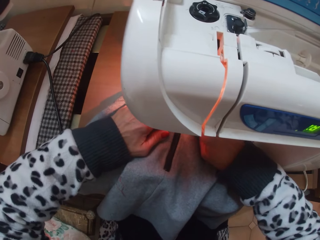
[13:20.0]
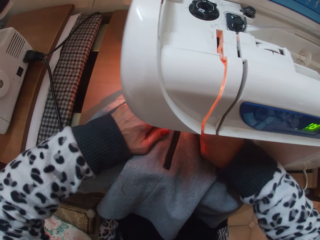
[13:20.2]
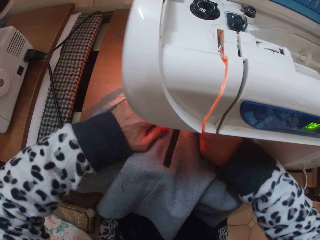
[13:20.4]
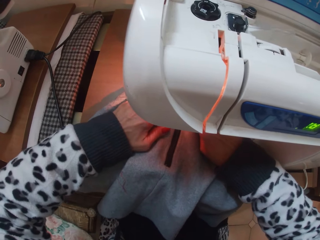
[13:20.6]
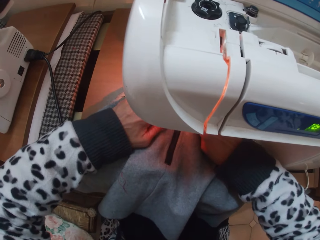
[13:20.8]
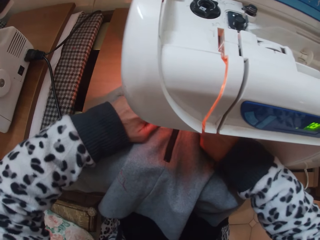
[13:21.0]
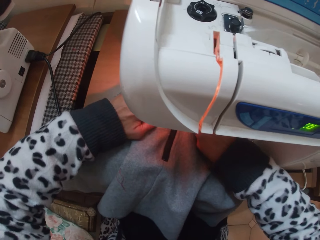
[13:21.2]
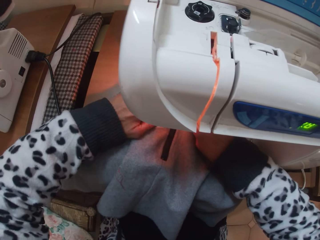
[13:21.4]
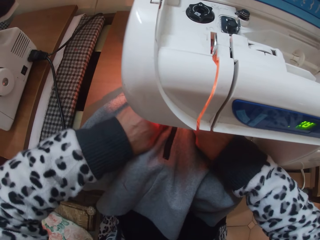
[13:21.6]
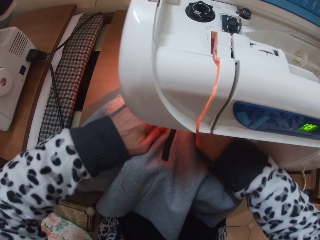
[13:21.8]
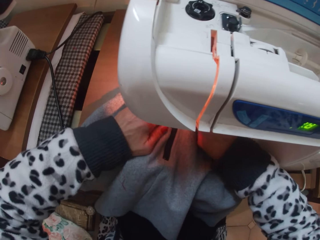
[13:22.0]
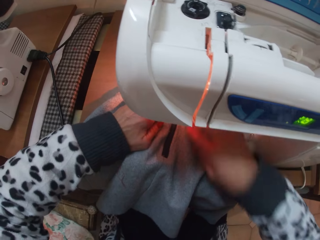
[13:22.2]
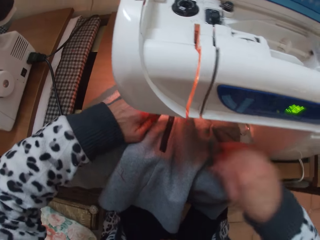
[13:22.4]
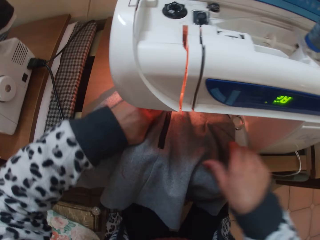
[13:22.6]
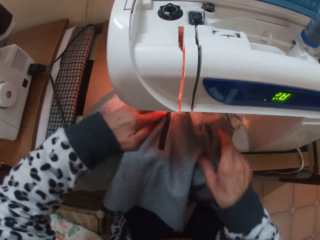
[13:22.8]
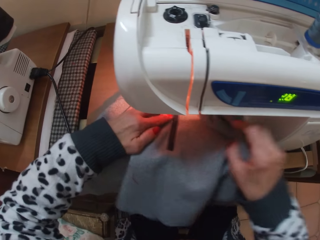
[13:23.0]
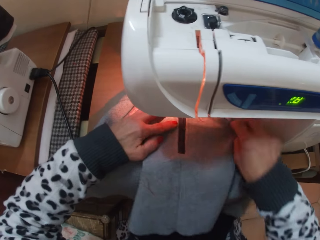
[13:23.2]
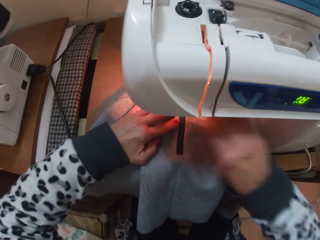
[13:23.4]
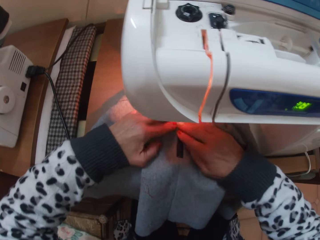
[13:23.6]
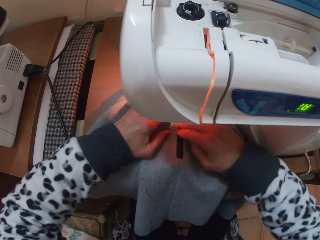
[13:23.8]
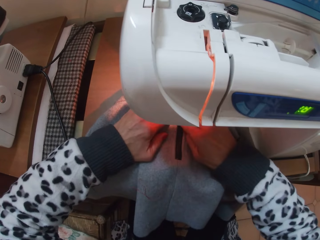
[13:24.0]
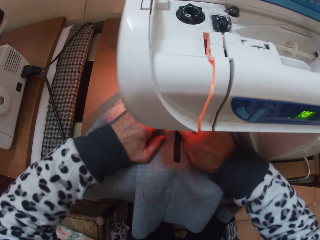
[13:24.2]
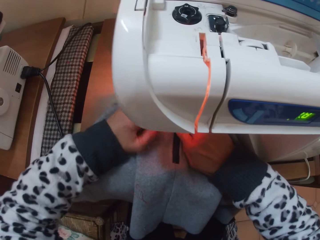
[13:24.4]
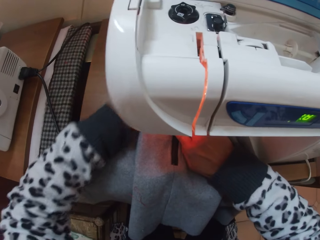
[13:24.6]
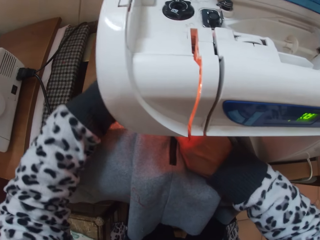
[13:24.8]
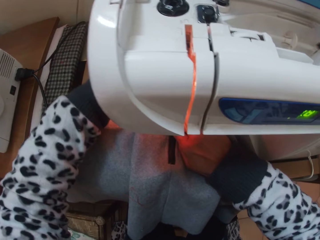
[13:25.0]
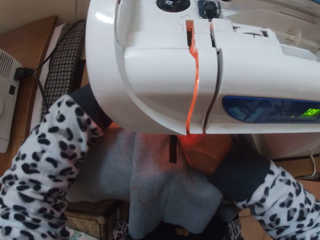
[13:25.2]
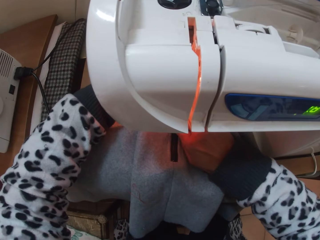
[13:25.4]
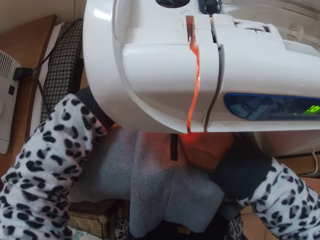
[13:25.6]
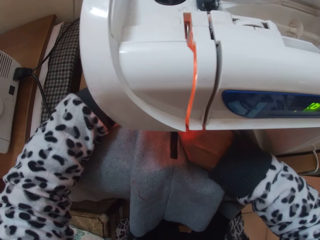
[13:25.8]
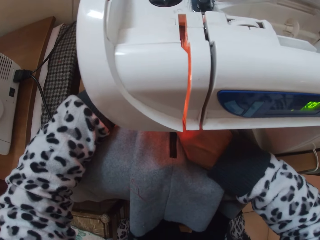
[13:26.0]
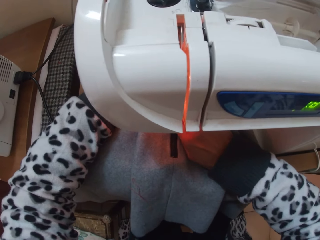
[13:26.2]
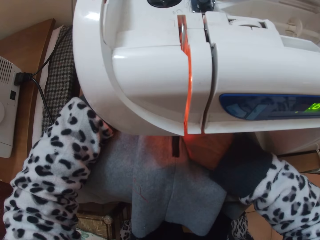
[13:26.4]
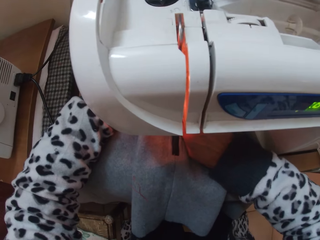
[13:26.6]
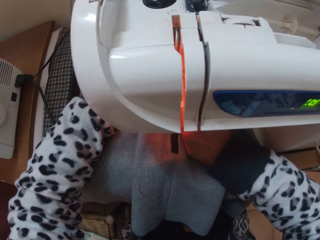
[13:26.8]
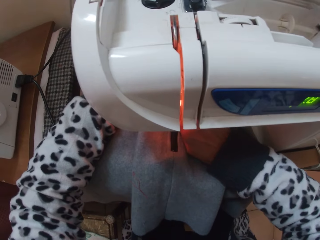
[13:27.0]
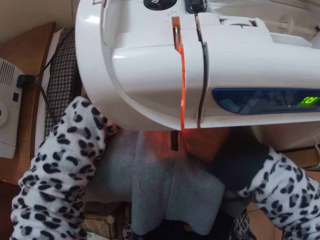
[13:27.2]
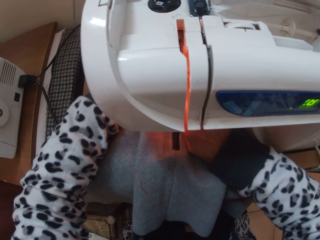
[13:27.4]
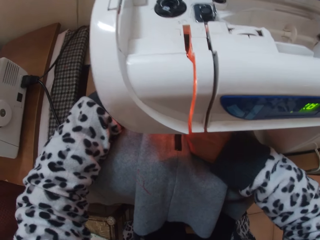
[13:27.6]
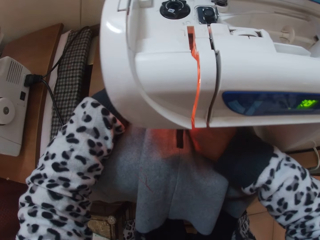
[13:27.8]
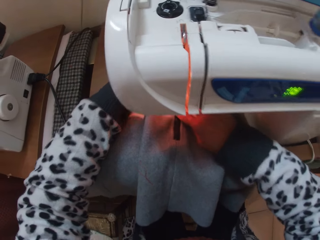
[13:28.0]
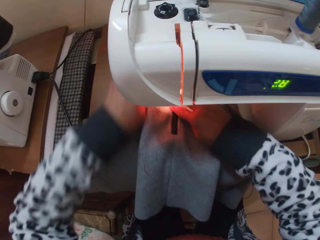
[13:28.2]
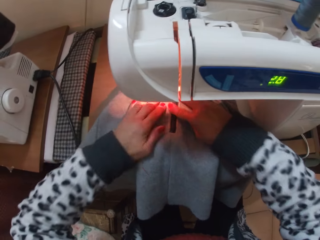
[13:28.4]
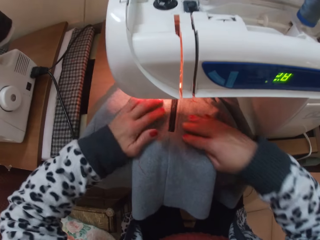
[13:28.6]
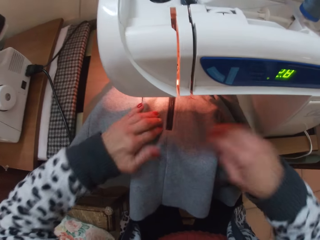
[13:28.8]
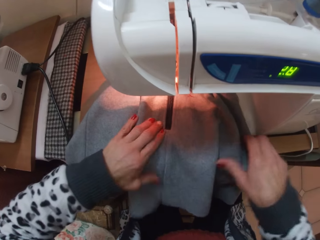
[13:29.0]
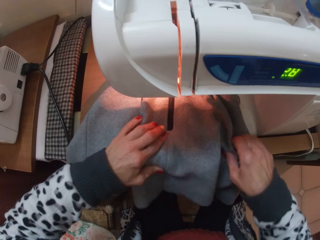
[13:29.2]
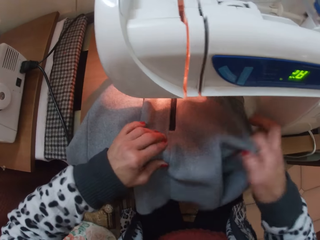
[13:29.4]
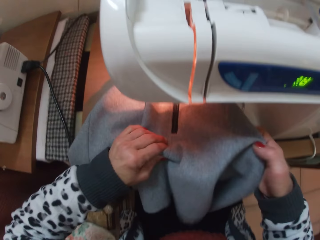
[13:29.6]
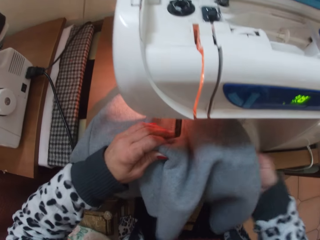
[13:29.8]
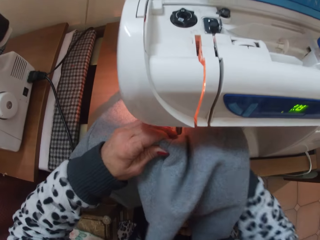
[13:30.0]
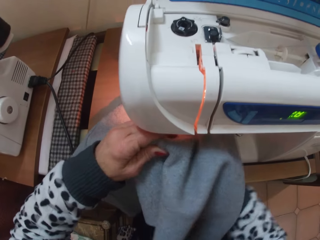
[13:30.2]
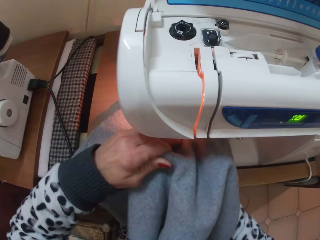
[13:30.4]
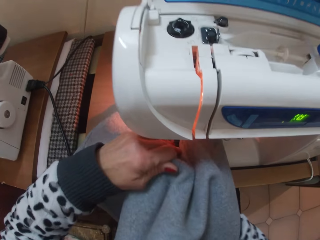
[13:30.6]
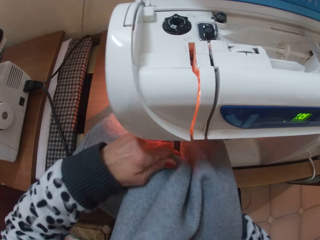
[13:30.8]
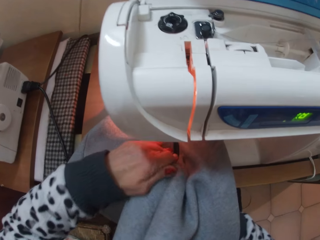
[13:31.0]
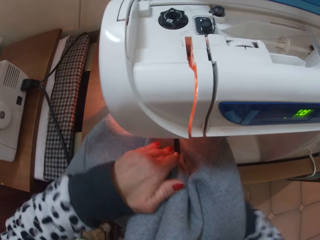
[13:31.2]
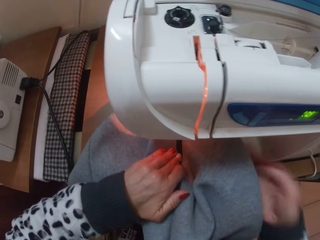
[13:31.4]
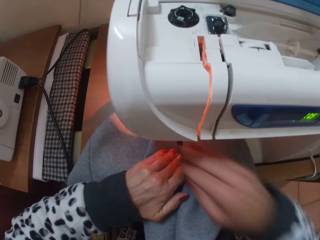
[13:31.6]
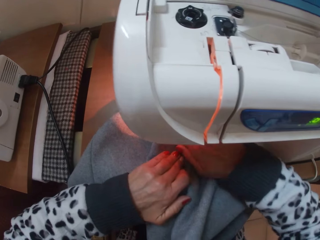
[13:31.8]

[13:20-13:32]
The camera wearer sews the skirt with the sewing machine. They adjust the placement of the skirt on the sewing machine. They sew the skirt with the sewing machine. They adjust the placement of the skirt on the sewing machine.

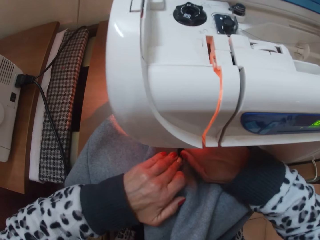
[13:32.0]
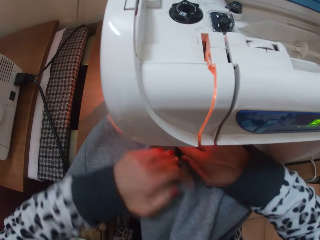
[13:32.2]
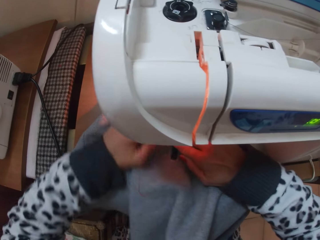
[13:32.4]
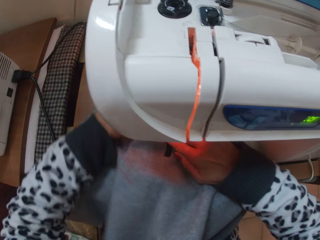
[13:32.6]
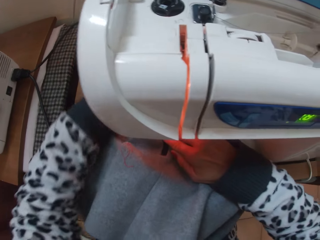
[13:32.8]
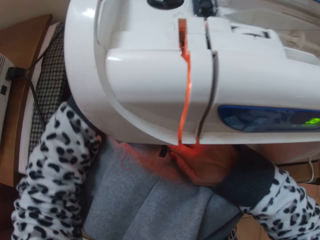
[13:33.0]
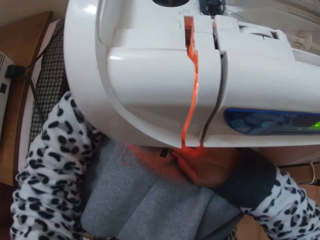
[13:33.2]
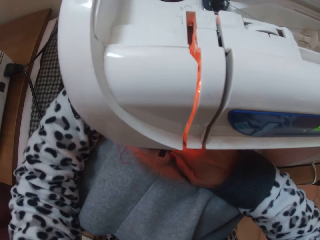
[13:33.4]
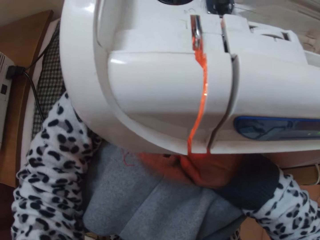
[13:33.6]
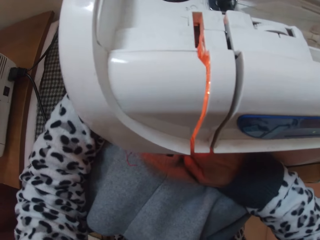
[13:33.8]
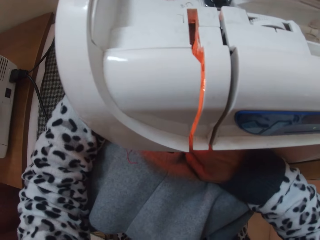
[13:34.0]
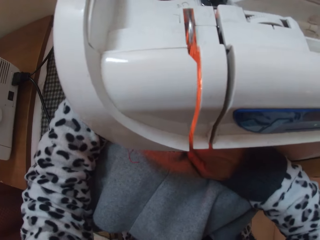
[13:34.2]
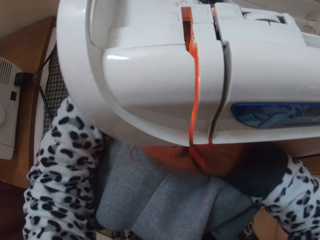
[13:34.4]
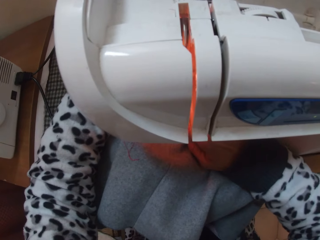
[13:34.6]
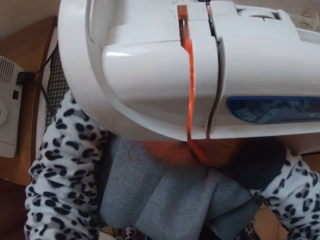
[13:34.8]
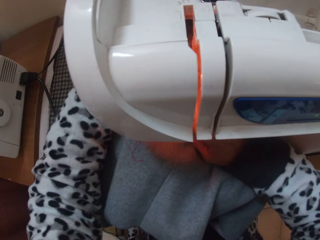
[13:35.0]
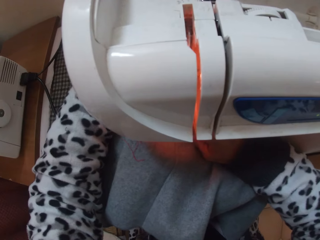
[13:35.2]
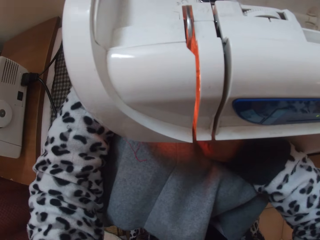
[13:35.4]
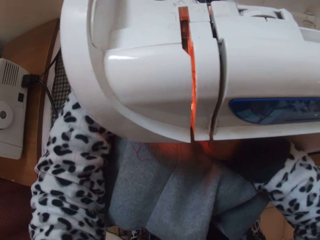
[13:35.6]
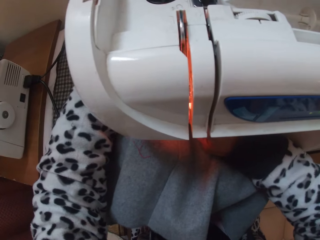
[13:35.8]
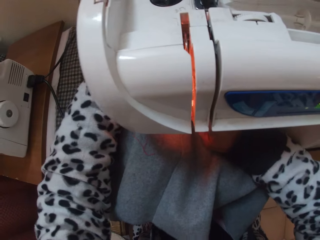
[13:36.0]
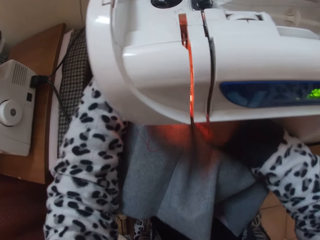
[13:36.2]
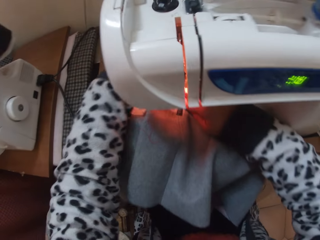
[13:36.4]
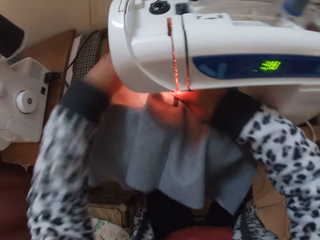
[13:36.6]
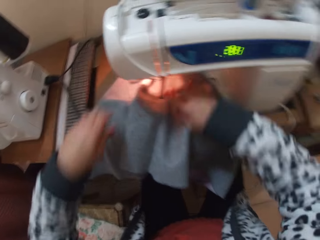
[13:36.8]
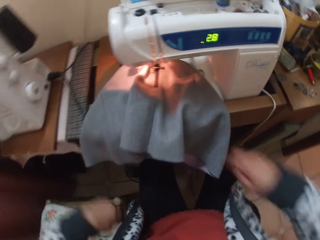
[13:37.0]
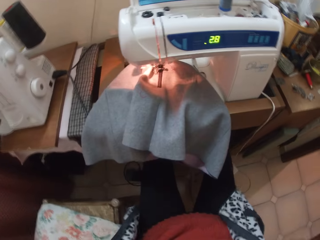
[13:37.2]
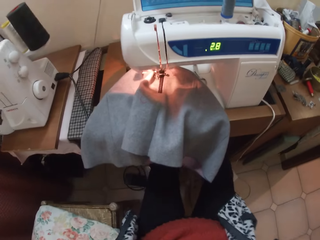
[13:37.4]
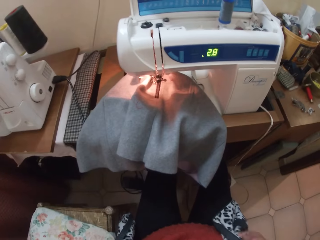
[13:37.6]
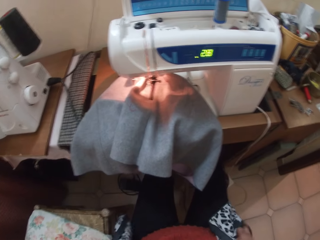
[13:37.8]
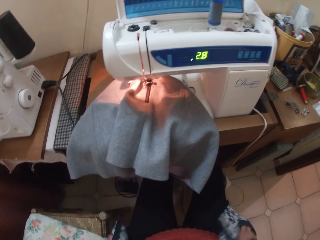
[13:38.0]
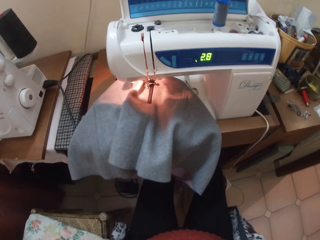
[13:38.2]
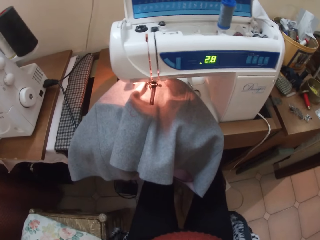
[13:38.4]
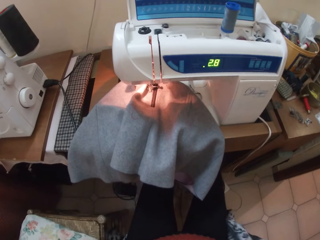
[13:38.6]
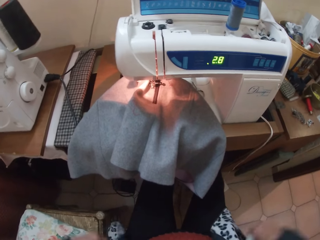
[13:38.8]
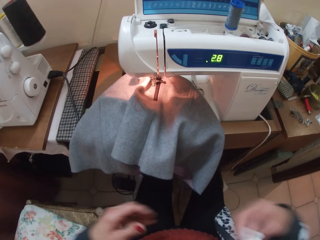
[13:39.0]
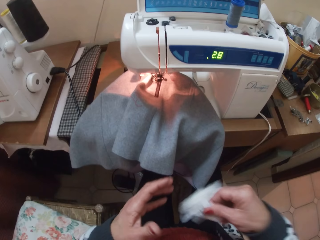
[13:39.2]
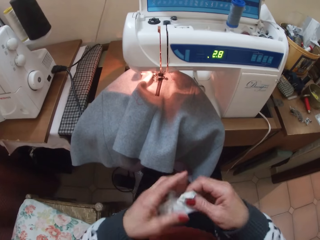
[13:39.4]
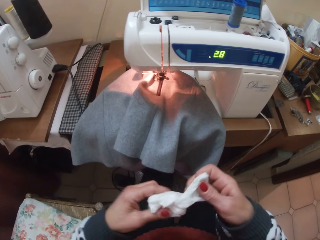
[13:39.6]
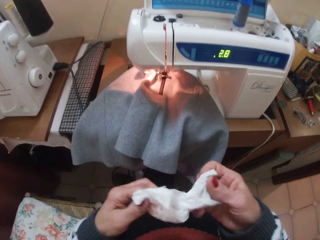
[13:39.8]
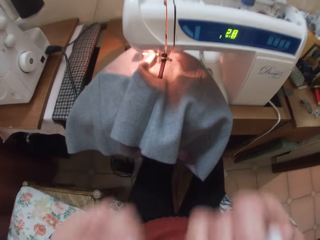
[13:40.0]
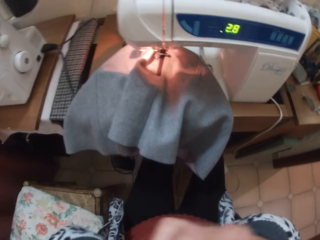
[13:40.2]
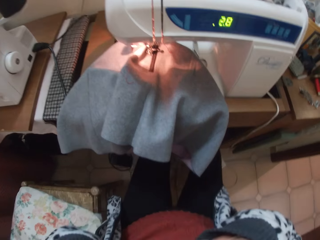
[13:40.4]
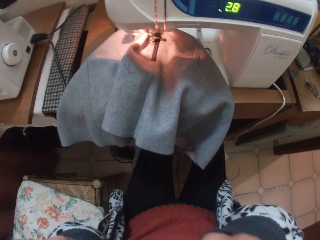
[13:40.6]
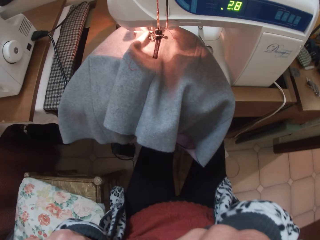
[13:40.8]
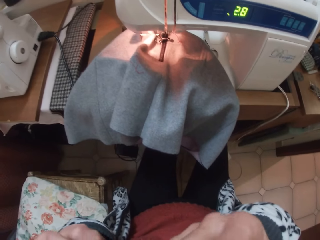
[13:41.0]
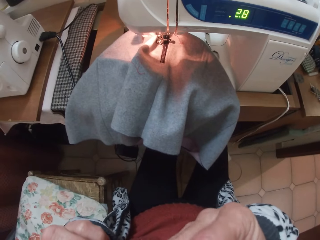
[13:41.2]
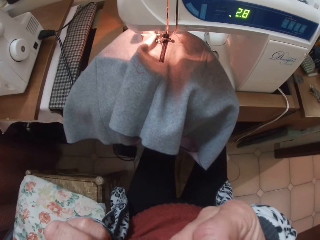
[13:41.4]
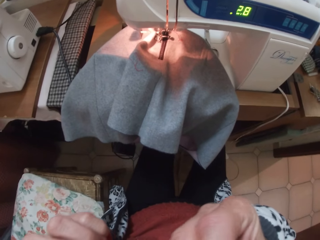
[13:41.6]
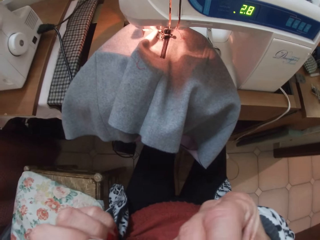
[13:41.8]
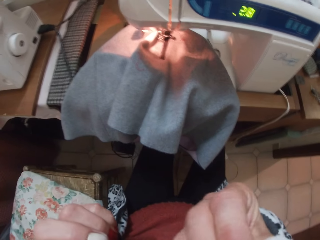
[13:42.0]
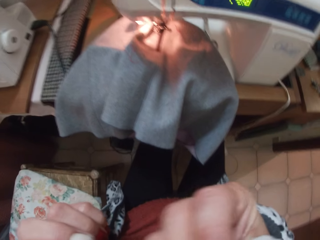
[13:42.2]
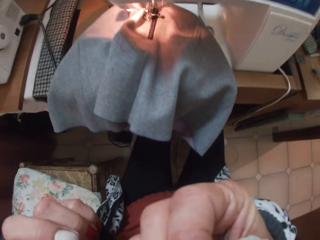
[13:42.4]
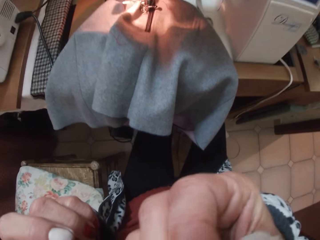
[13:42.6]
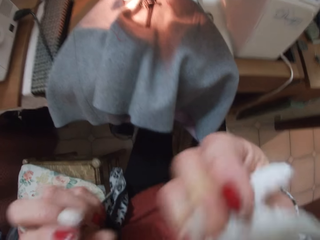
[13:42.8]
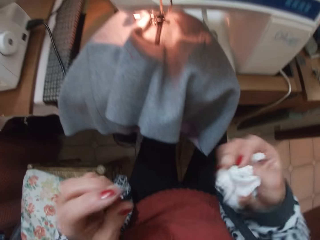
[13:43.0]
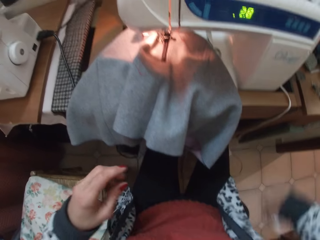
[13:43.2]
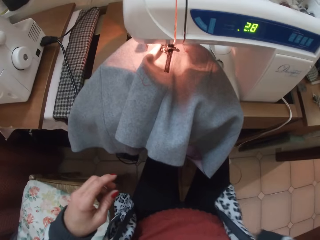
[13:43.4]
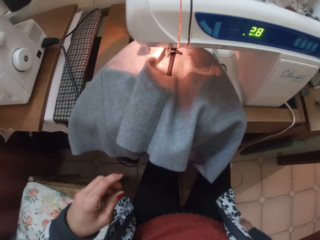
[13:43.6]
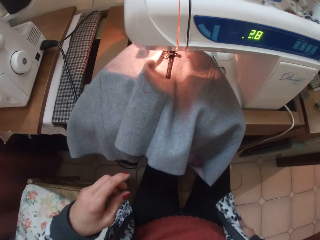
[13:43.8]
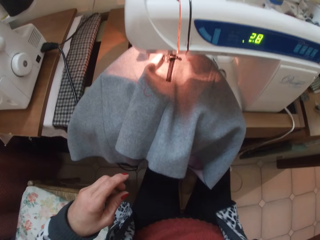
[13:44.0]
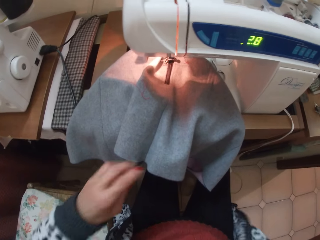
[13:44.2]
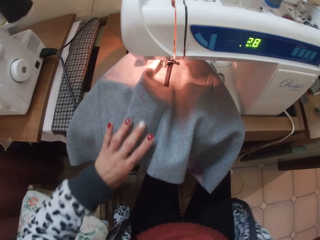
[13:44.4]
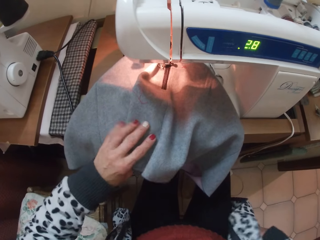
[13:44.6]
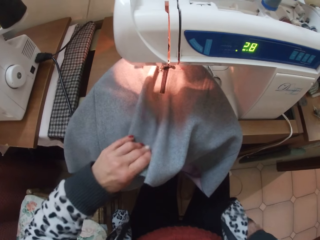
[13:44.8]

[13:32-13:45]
The camera wearer sews the skirt with the sewing machine. She stops sewing the skirt. She takes her hands off the sewing machine. She takes out a handkerchief paper or wet wipe from her pocket. She rubs her face with the handkerchief paper. She unfolds the wet wipe. She puts the handkerchief paper back in her pocket. She places her left hand on the skirt.
